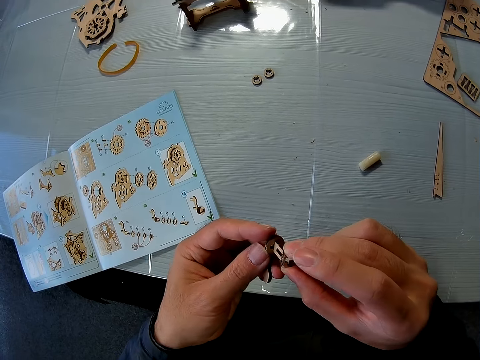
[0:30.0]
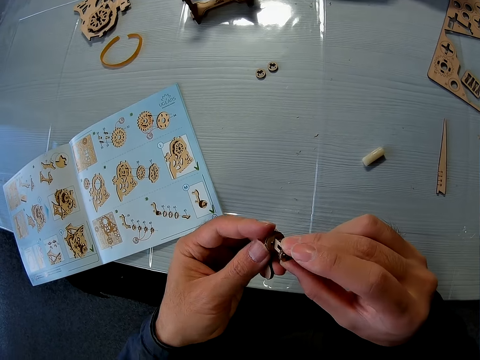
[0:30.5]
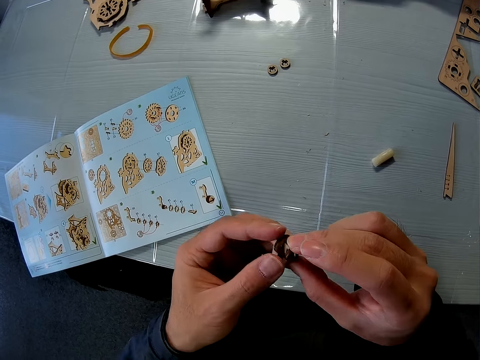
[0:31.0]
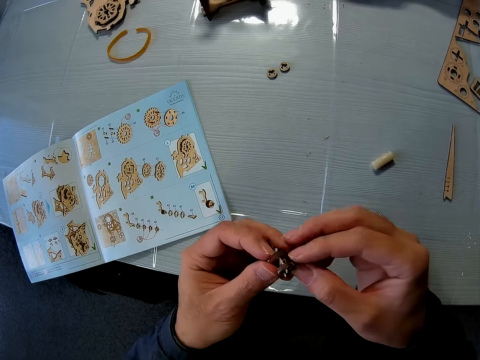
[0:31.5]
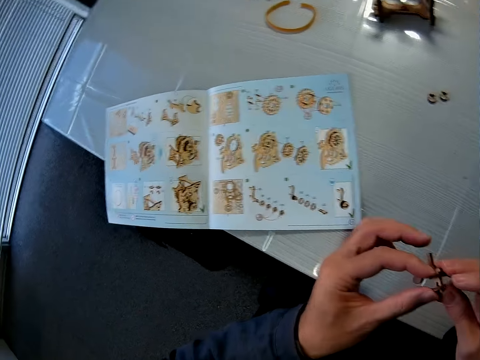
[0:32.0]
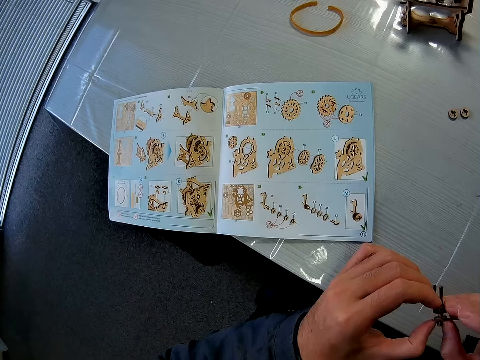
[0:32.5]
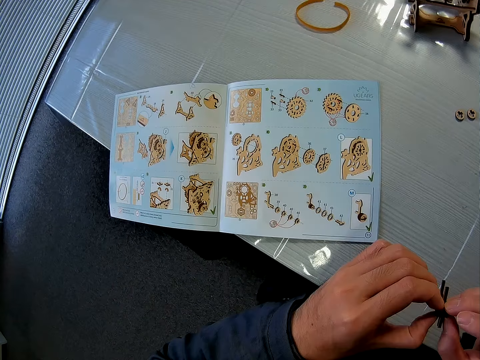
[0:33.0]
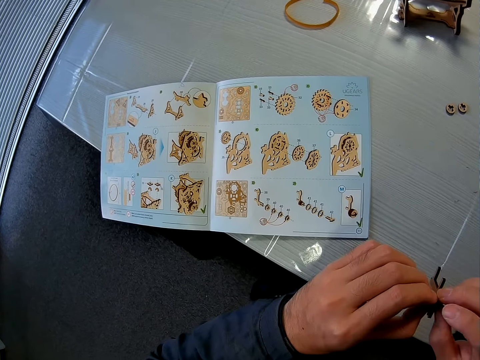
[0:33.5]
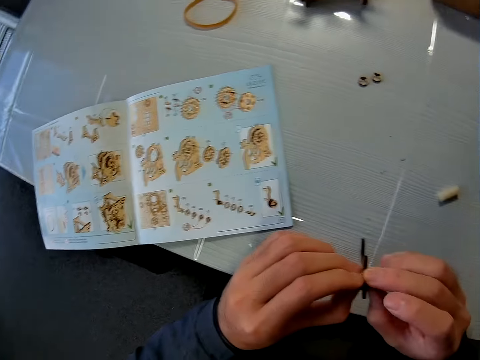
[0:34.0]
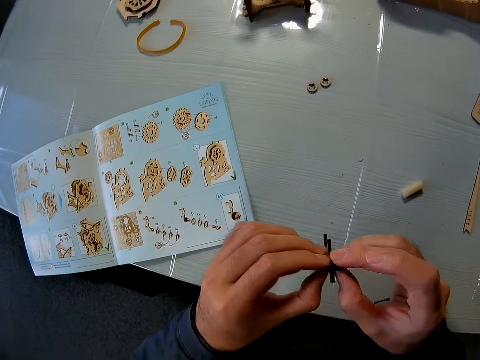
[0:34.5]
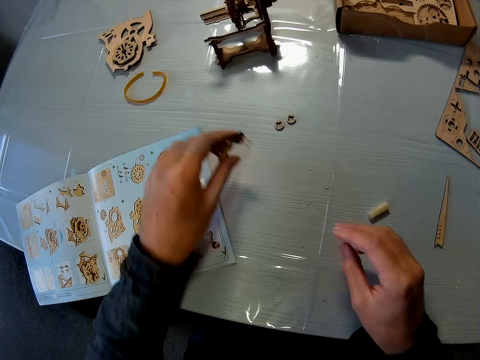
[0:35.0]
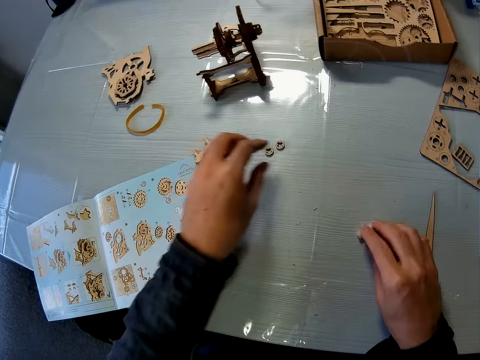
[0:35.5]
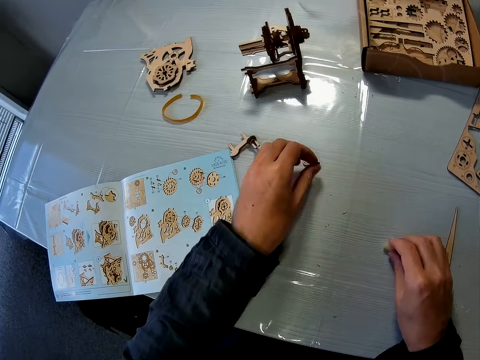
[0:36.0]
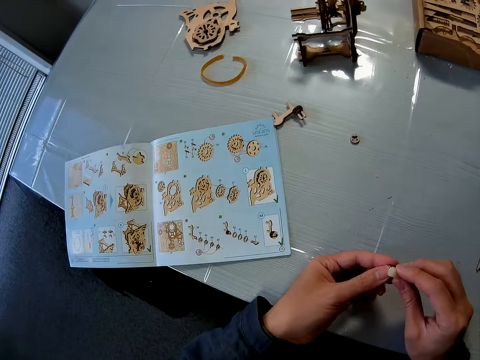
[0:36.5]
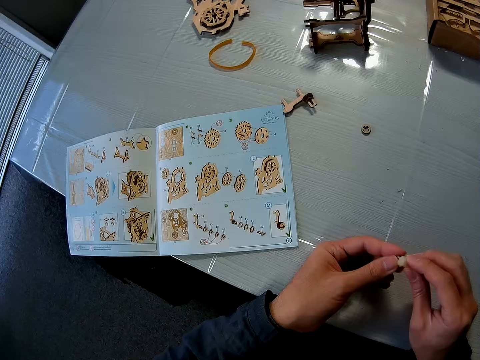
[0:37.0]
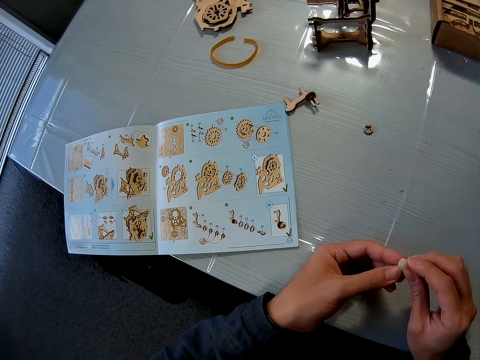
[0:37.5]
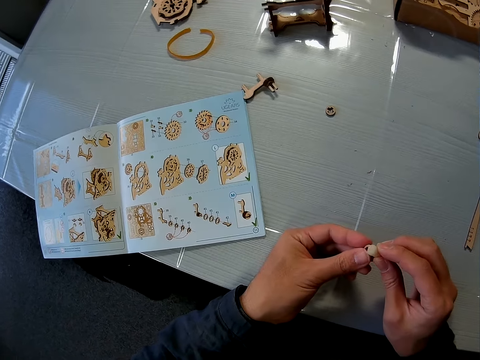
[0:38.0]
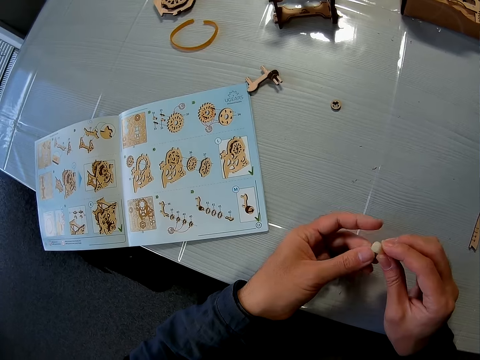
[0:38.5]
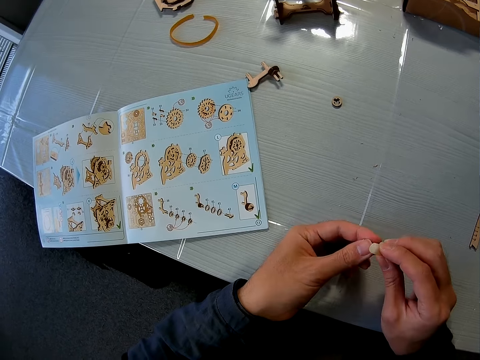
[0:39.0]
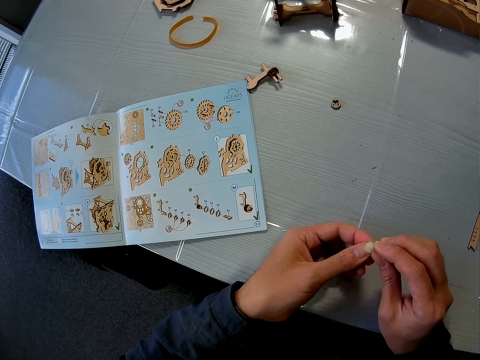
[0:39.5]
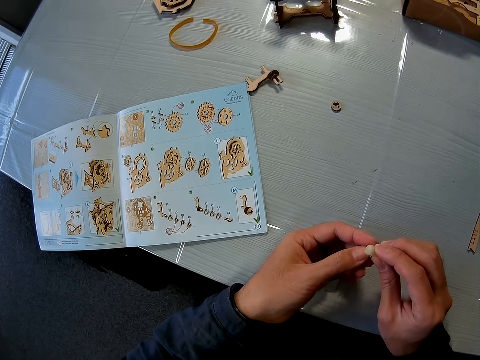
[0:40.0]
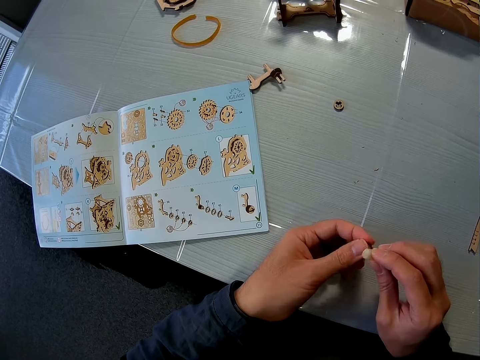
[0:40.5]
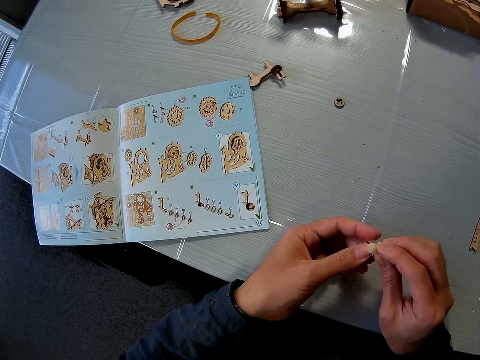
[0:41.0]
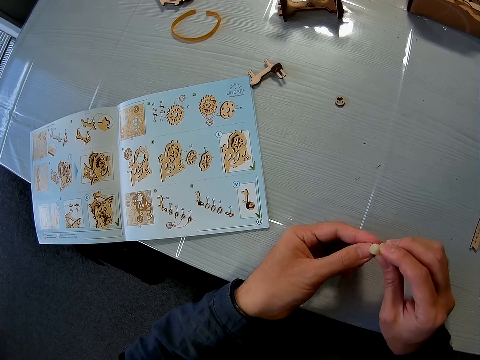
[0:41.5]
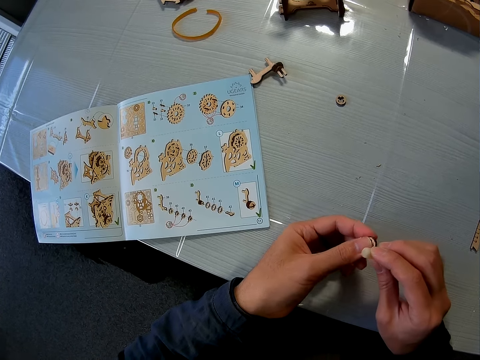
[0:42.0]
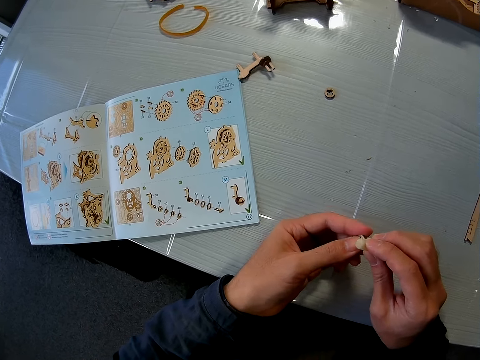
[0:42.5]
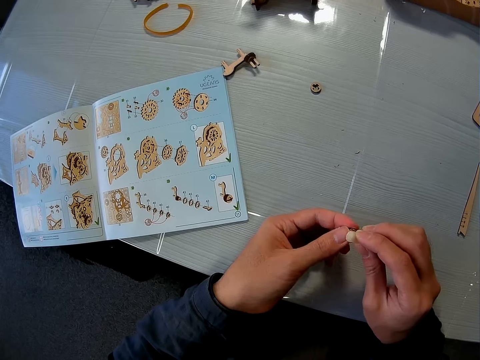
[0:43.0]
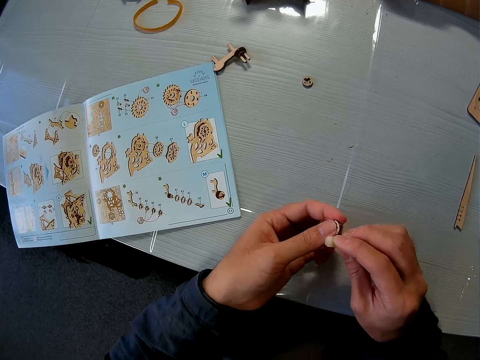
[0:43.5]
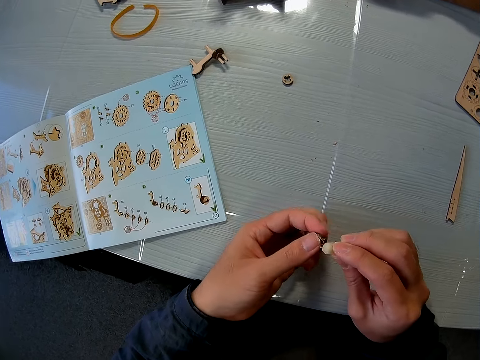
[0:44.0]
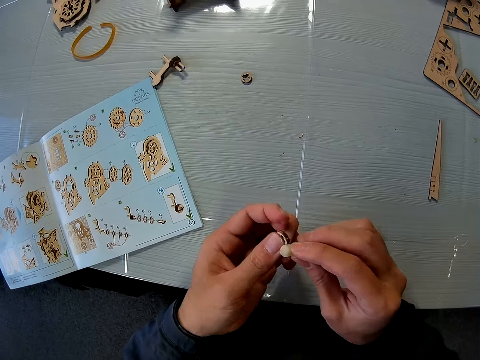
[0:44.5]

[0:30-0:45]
The camera wearer drops the puzzle pieces or art pieces on the table. He picks up the glue from the table. He picks up another puzzle piece on the table with his left hand. He picks up the sandpaper block with his right hand. He applies the glue on the art piece. He smoothens the puzzle piece with the sandpaper block.

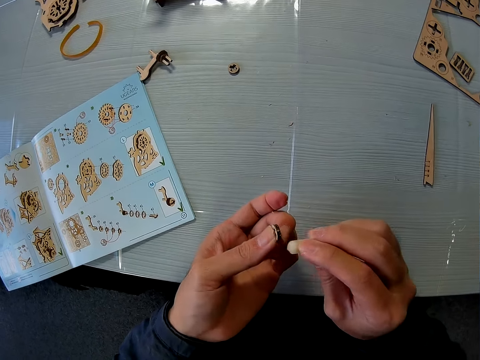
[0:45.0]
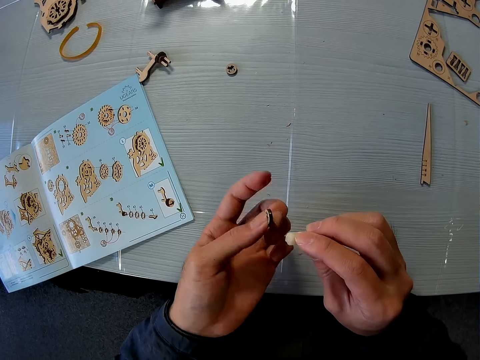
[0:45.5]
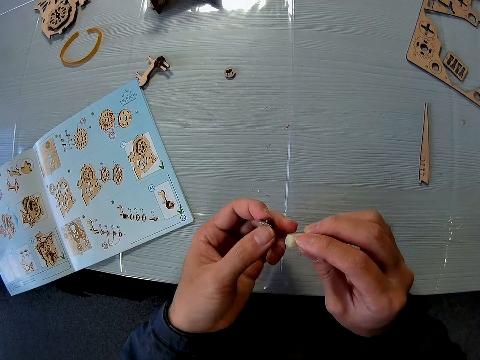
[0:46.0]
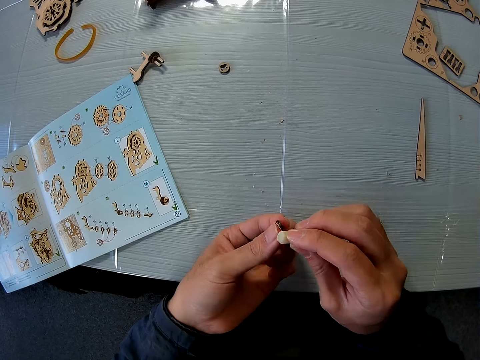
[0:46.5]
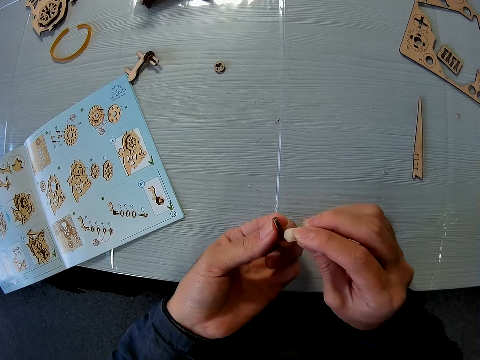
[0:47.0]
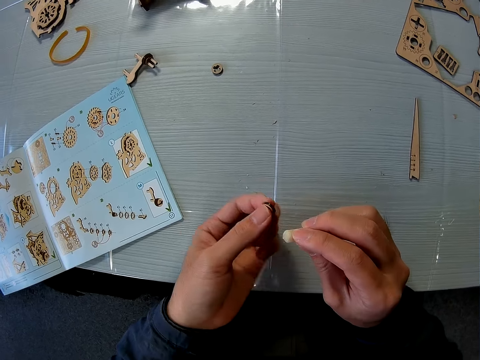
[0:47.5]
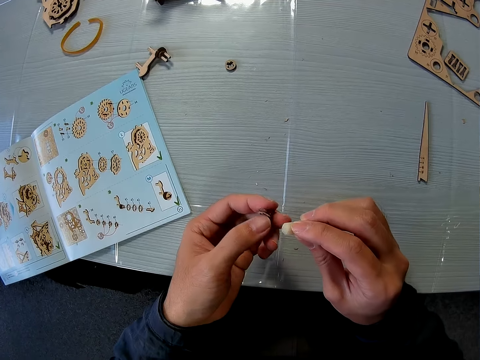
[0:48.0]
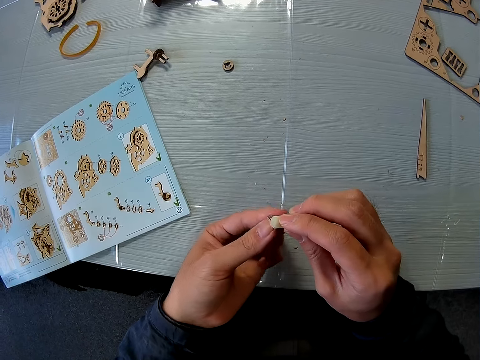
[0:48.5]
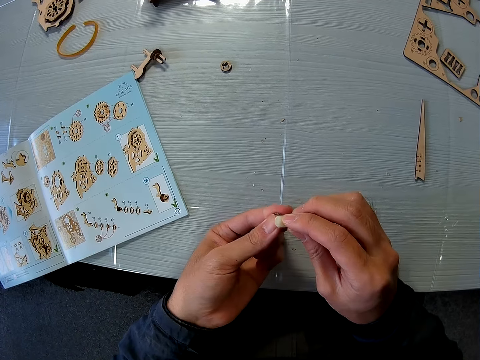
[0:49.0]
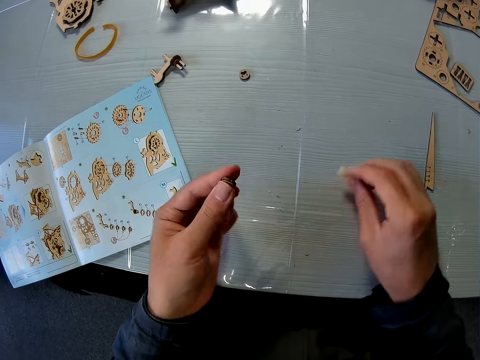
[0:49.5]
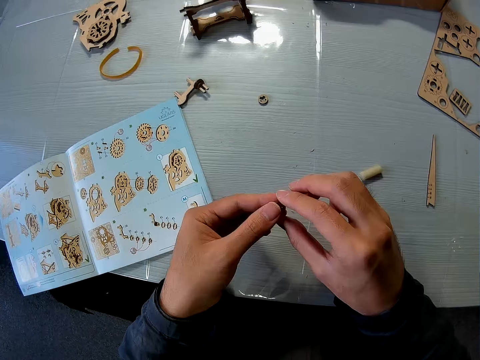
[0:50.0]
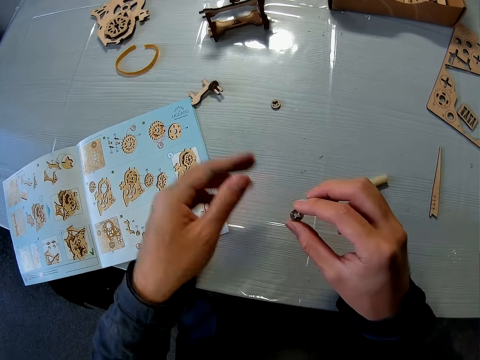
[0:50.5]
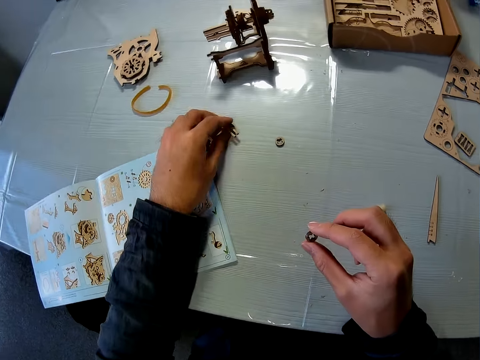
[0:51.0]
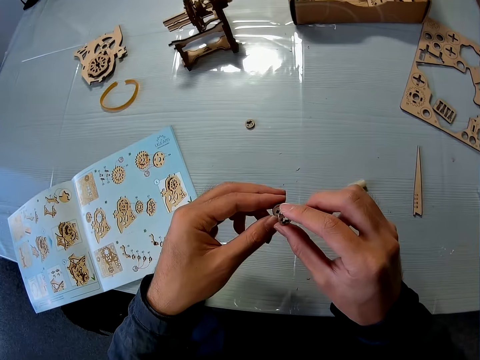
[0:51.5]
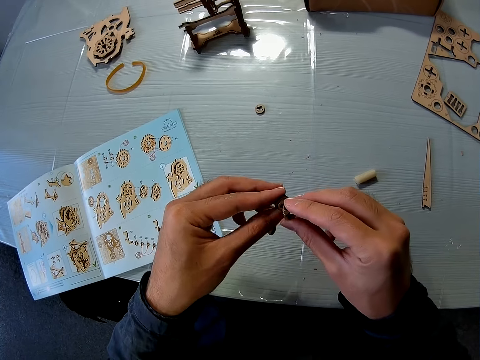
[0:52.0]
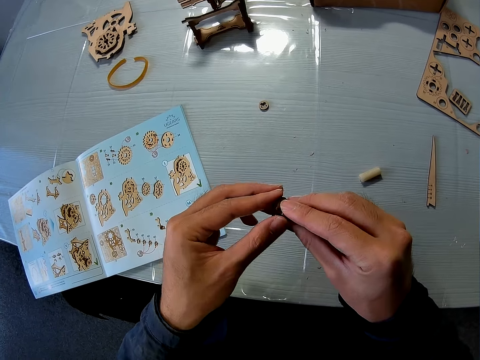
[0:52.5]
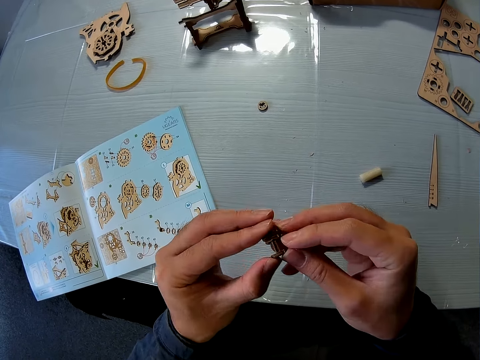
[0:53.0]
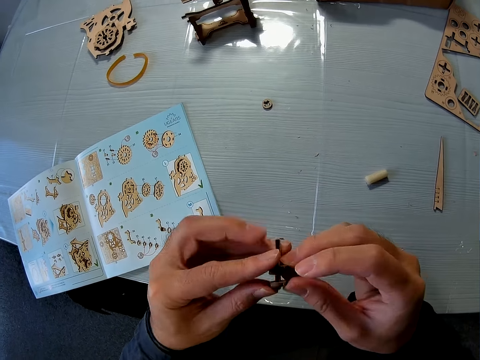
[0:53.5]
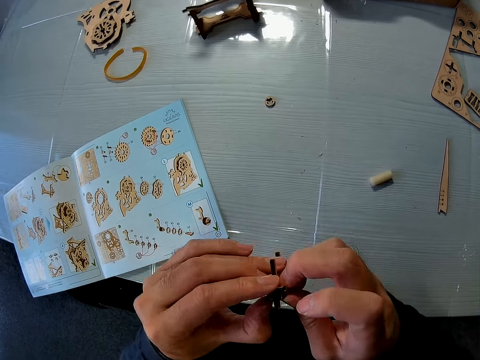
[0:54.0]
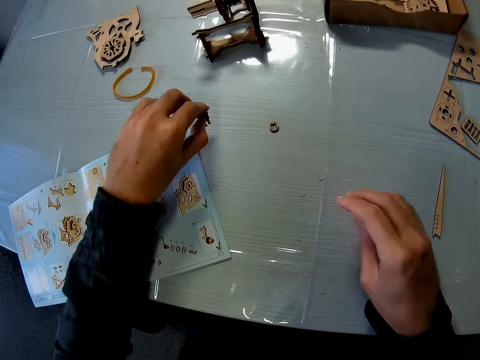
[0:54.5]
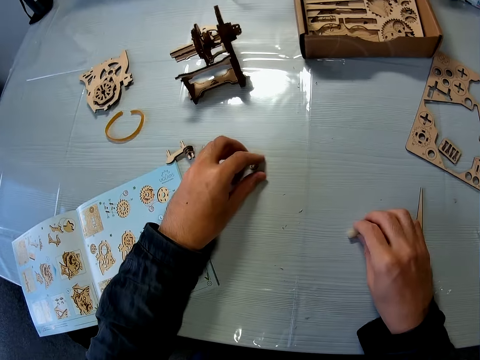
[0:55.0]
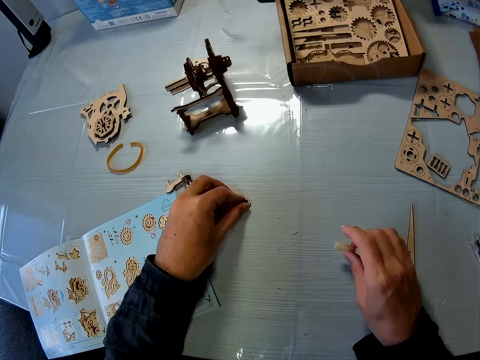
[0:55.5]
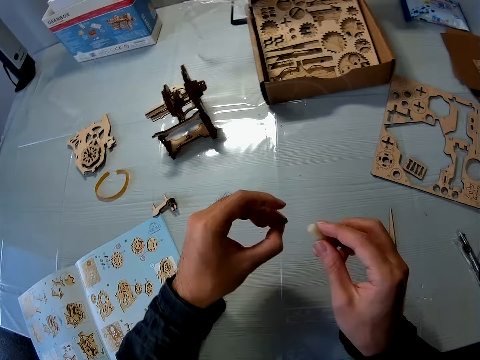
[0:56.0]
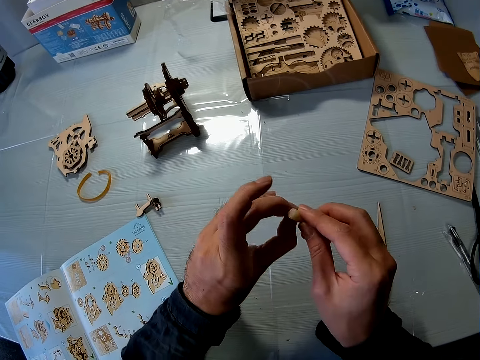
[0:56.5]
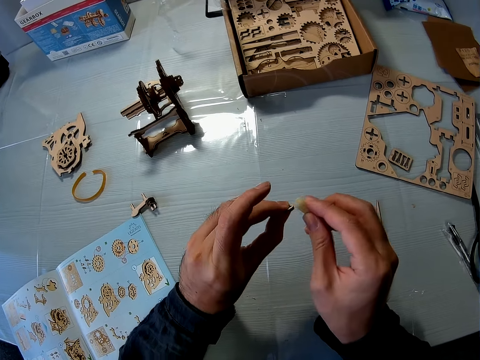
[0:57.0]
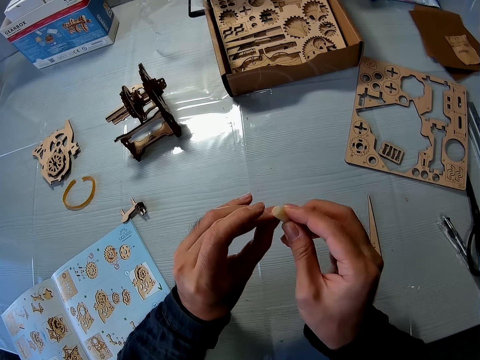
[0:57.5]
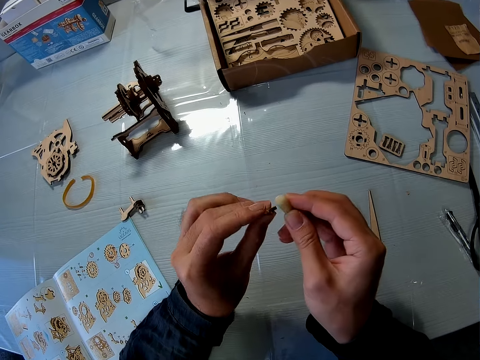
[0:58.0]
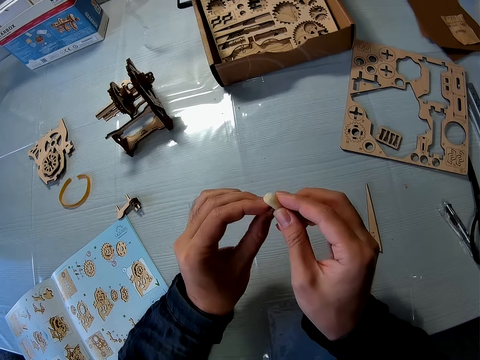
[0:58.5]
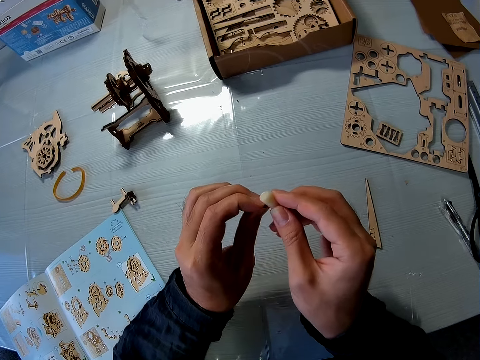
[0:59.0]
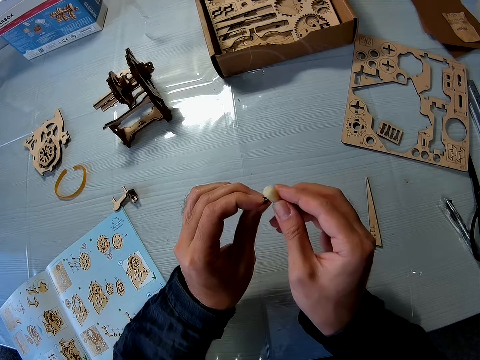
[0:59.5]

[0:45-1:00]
The camera wearer drops the sandpaper block on the table with his right hand. He places the glue on the table. He passes the puzzle piece from his left hand to his right hand. He picks up a puzzle piece or art piece with his left hand from the table. He joins the puzzle pieces together. He drops the puzzle pieces on the table. He picks up the glue from the table. He picks up another puzzle piece on the table with his left hand. He picks up the sandpaper block with his right hand. He cleans the puzzle piece with the sandpaper block. He applies the glue on the art piece.
